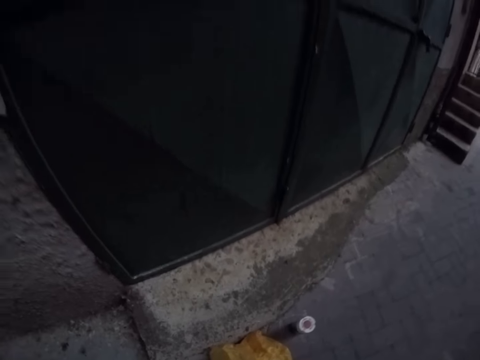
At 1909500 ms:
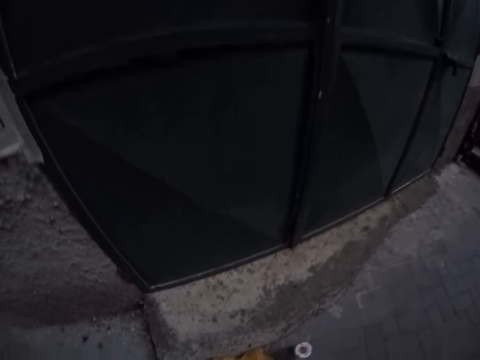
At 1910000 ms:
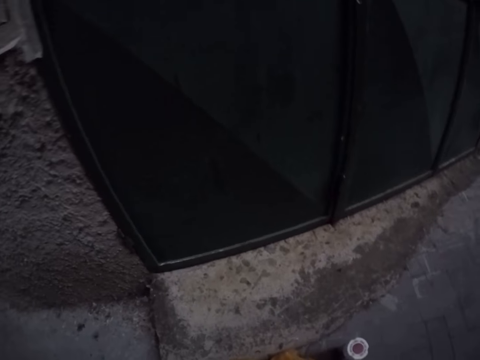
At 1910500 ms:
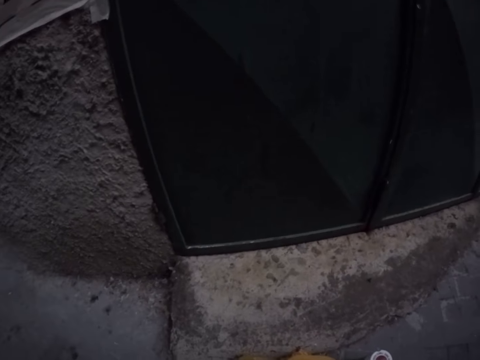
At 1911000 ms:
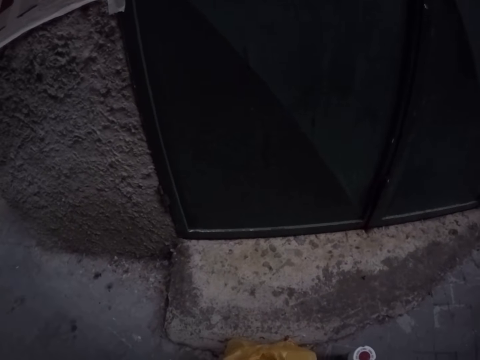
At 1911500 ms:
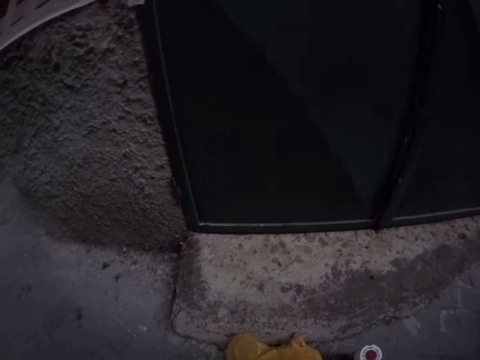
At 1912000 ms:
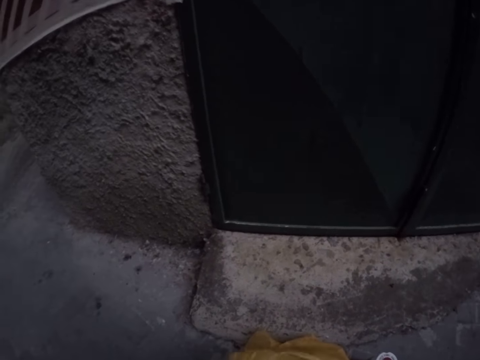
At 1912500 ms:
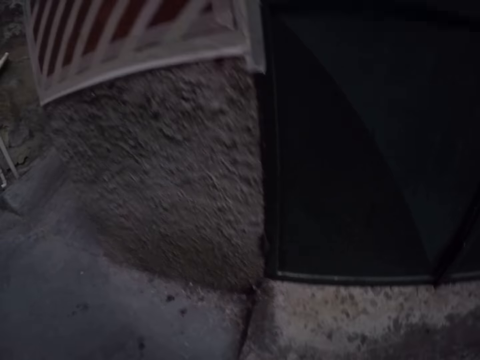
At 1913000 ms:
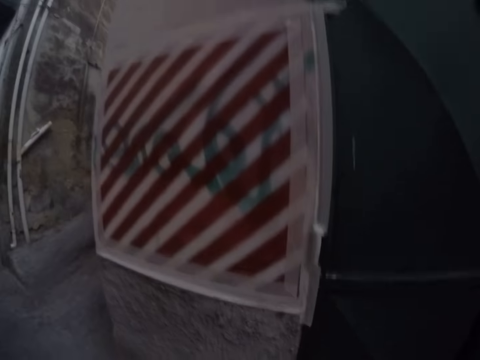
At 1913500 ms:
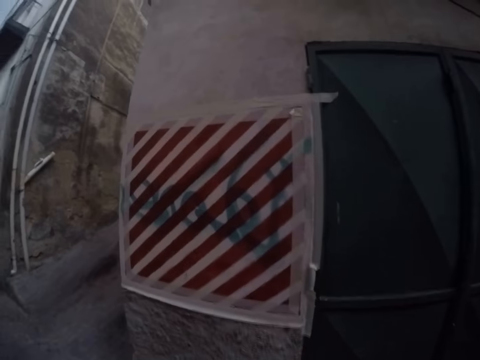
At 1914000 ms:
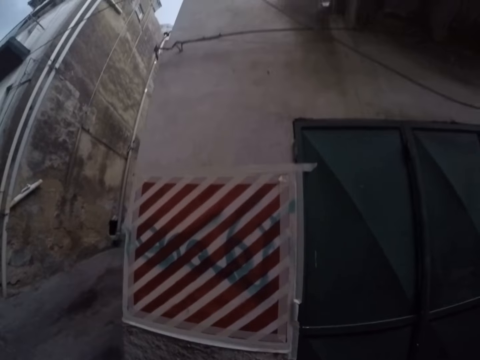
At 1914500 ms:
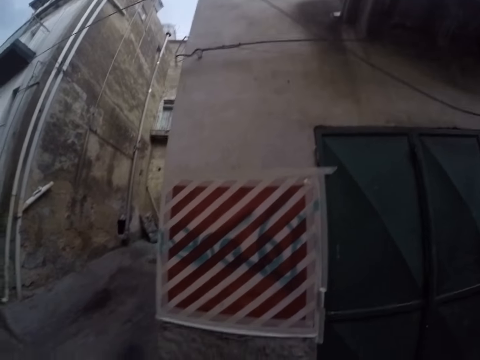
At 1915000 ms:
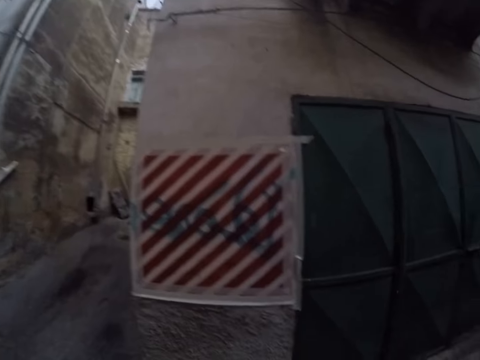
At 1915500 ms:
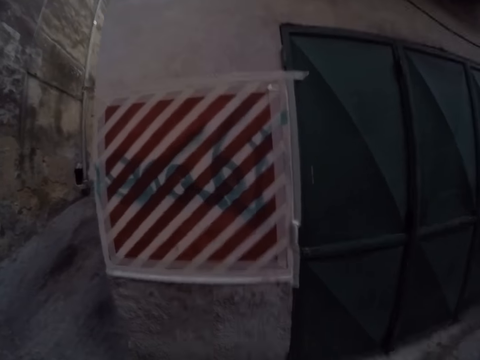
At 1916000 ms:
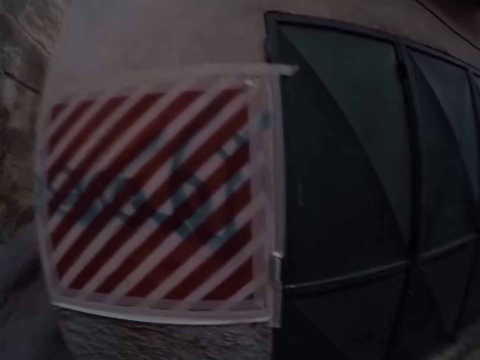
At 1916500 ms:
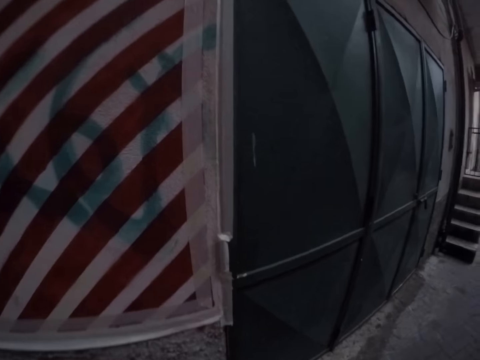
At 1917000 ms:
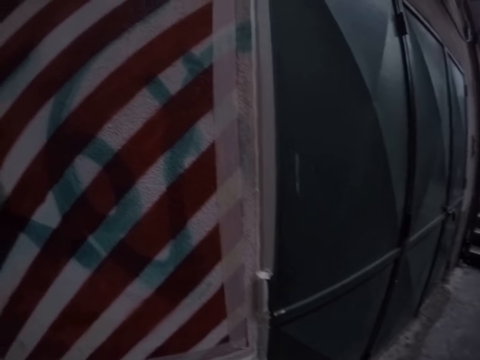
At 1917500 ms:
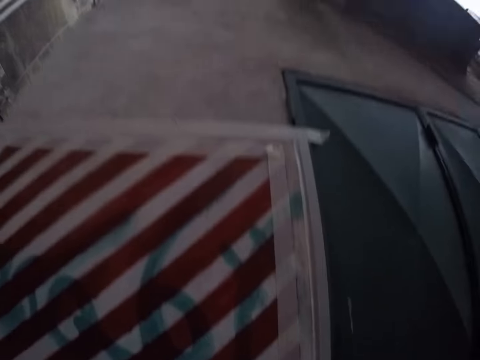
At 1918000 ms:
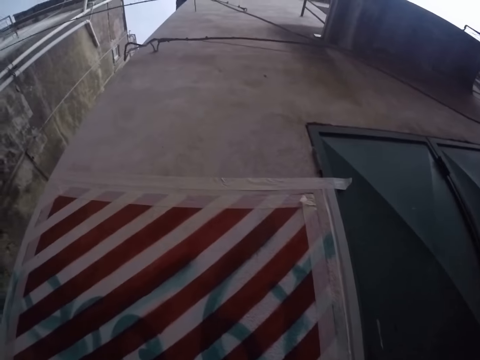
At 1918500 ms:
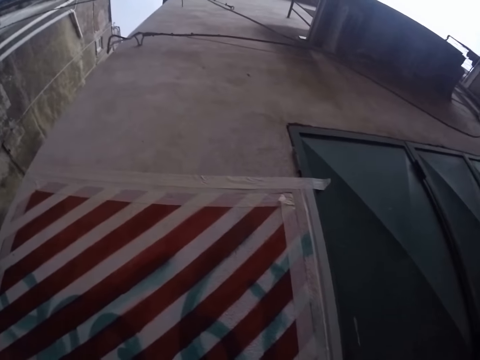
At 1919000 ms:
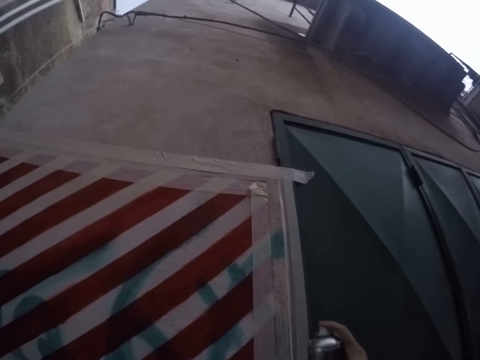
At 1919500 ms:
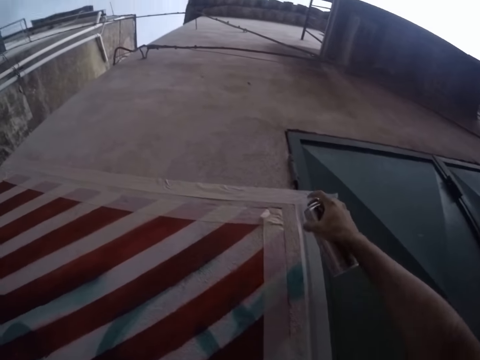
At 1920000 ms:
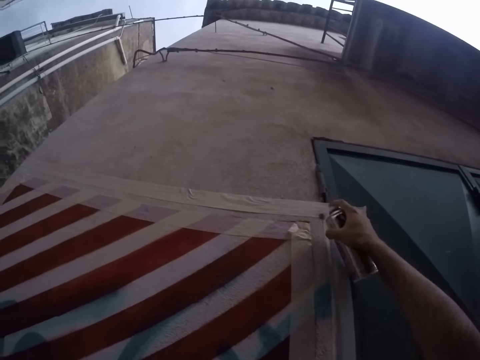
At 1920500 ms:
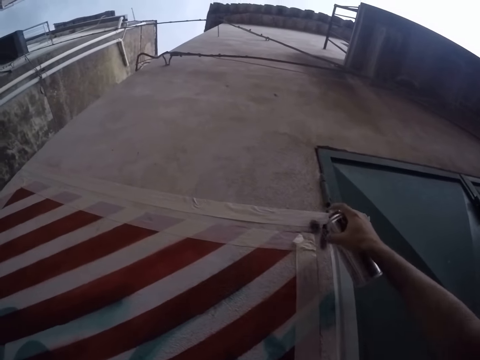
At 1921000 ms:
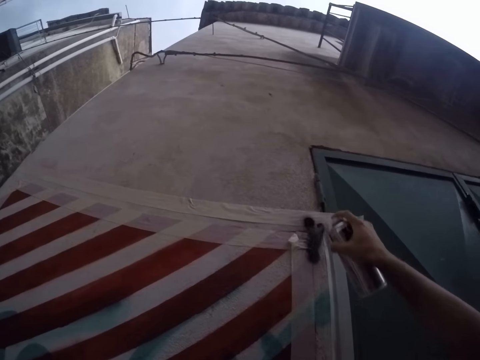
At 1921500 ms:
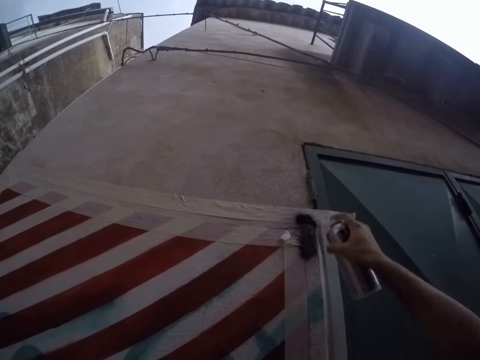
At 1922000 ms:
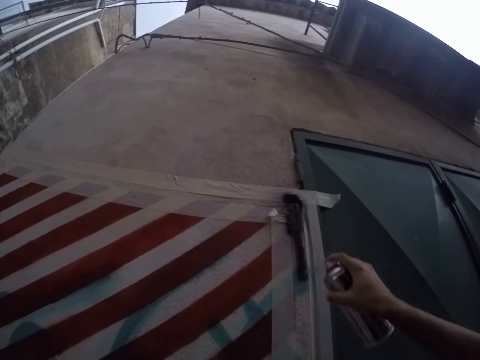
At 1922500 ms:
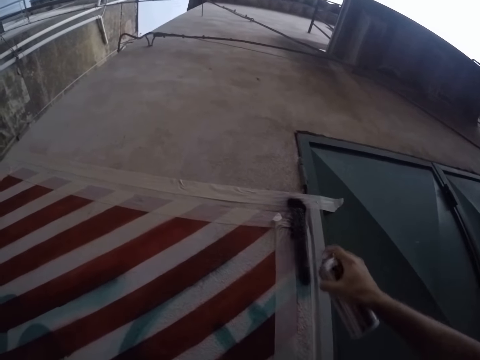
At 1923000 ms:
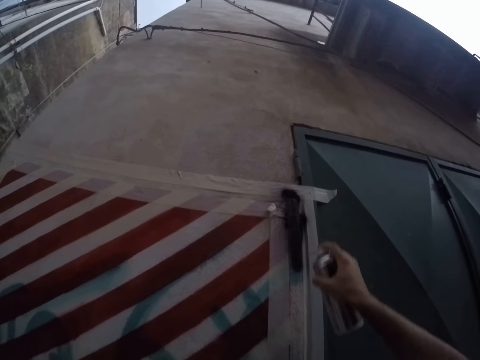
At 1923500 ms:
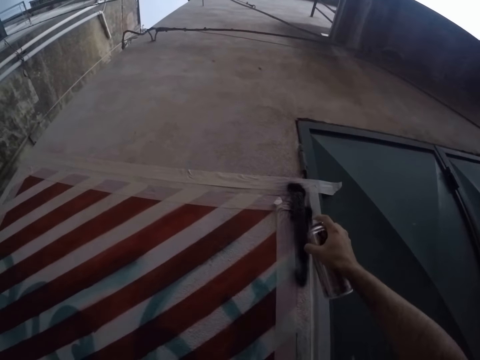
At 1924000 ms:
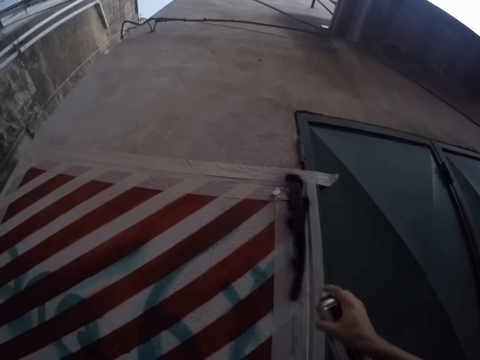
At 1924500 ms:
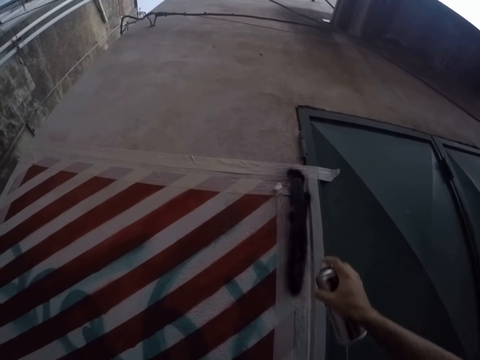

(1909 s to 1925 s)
The camera wearer takes out a can of spray paint from a plastic bag on the floor with his right hand. He sprays the wall with spray paint from the can in his right hand, on the masking tape.

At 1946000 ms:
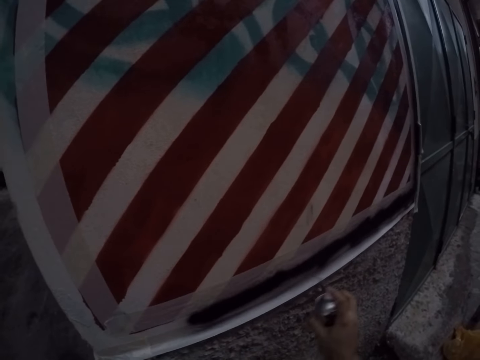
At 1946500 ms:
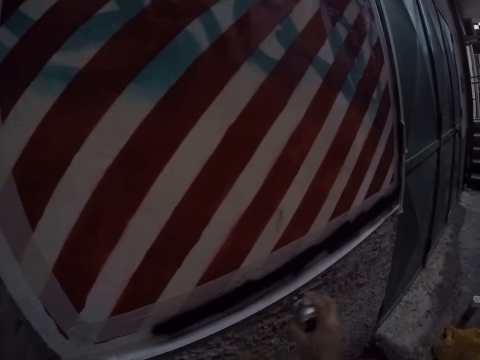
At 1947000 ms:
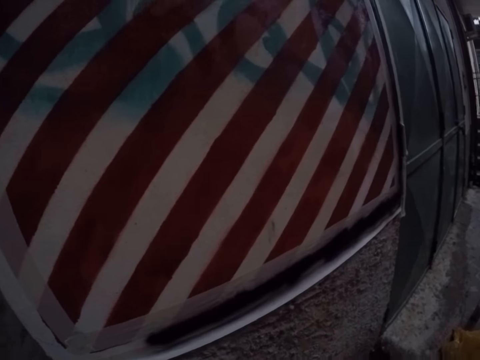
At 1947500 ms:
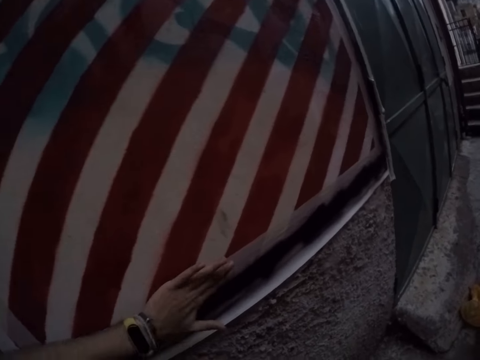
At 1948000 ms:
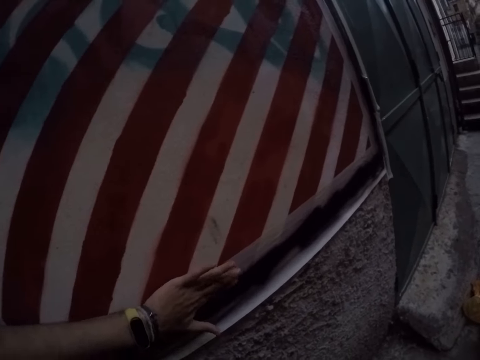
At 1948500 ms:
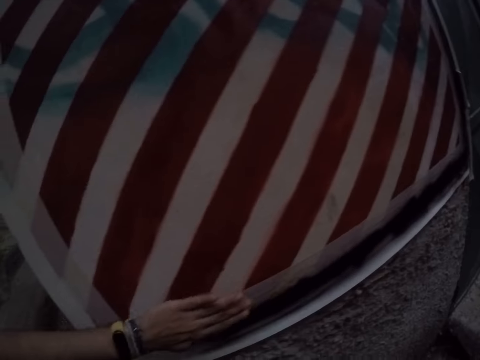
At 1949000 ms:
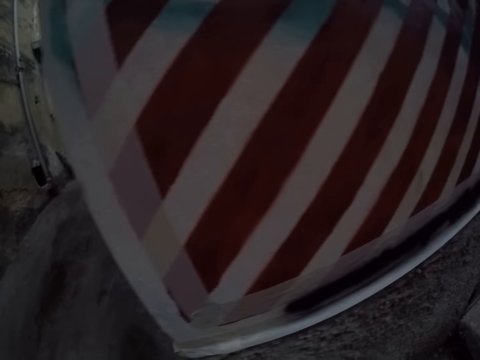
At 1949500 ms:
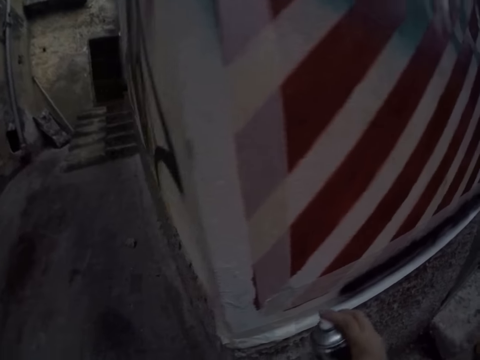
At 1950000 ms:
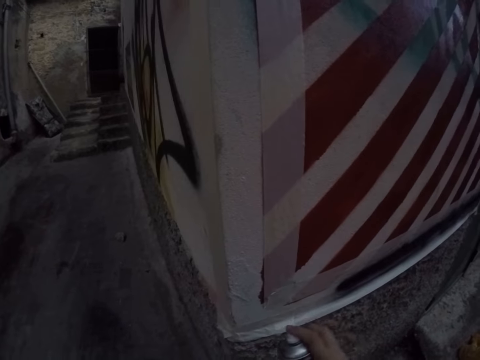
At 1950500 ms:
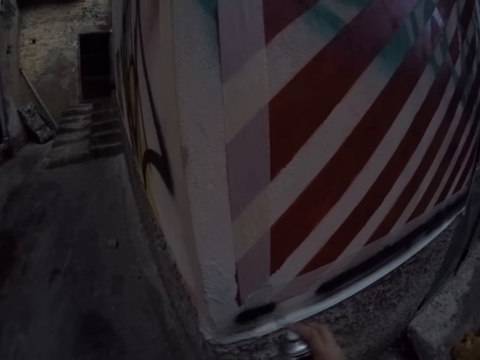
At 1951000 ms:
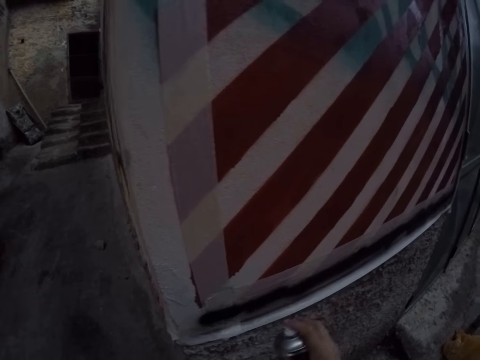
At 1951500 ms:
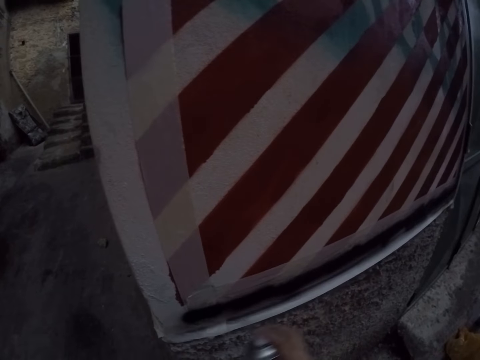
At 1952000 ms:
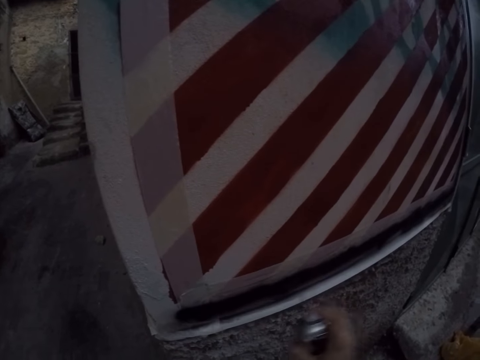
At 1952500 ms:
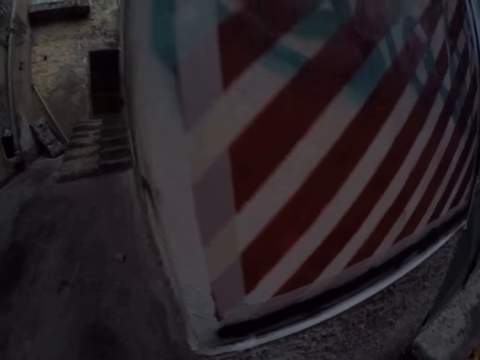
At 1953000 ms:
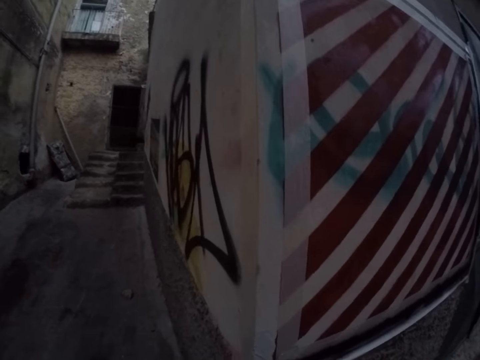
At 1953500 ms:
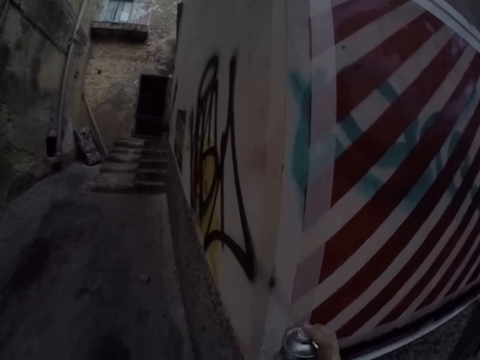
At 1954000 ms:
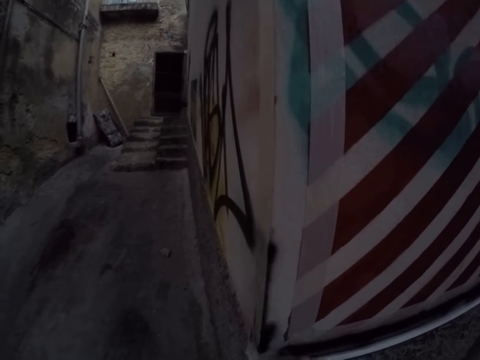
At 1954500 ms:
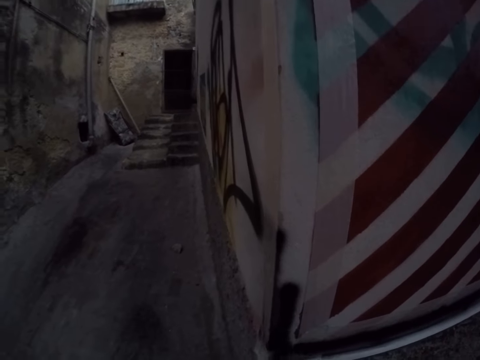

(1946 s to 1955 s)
The camera wearer plasters some masking tape on the wall with his left hand. He holds the masking tape. He sprays the paint on the masking tape.

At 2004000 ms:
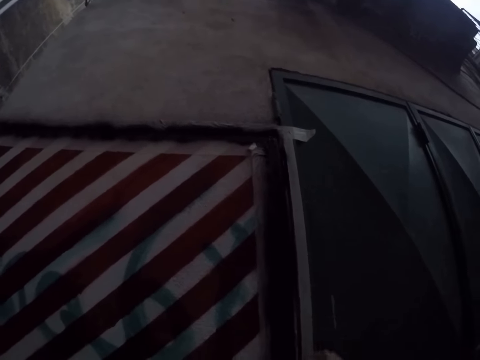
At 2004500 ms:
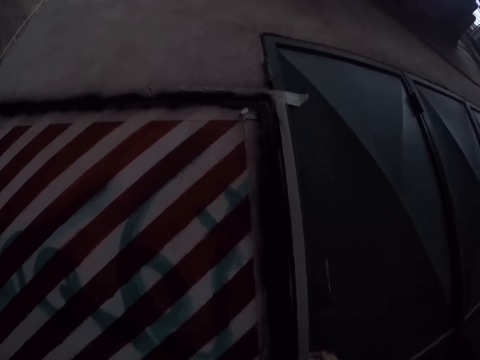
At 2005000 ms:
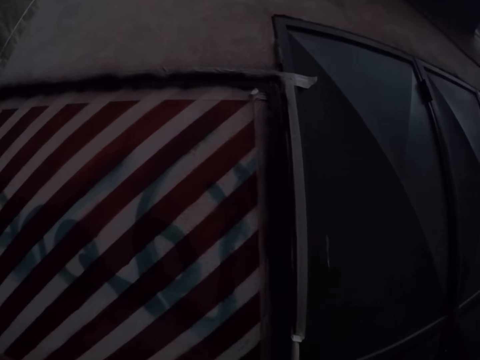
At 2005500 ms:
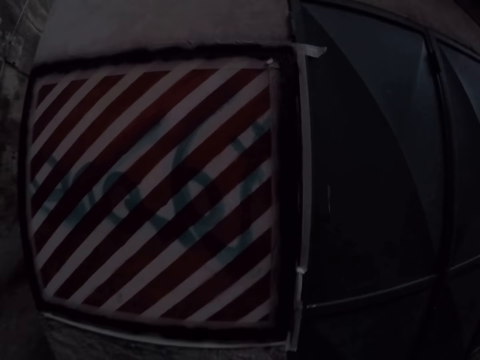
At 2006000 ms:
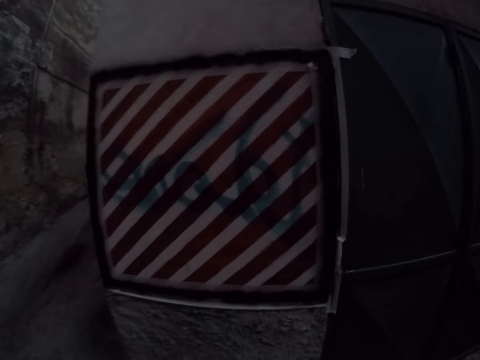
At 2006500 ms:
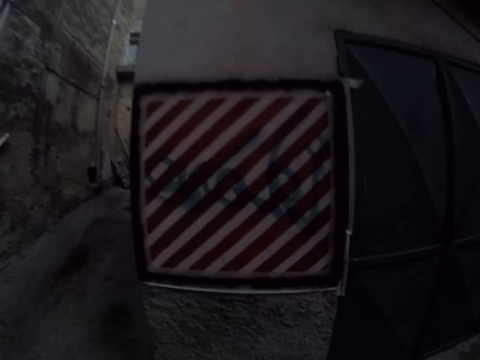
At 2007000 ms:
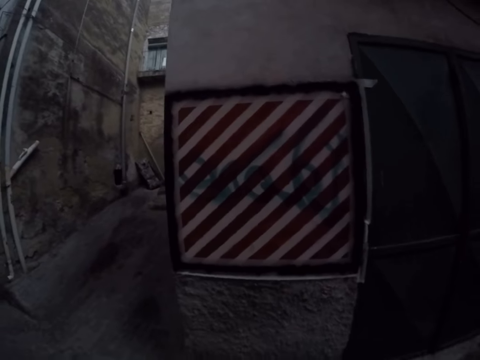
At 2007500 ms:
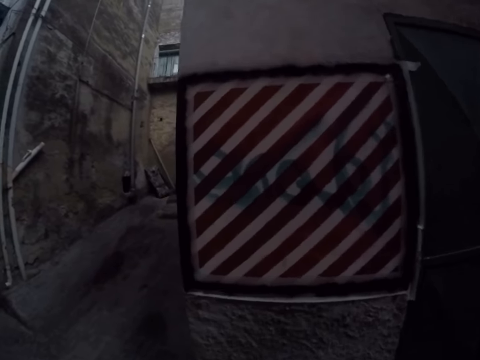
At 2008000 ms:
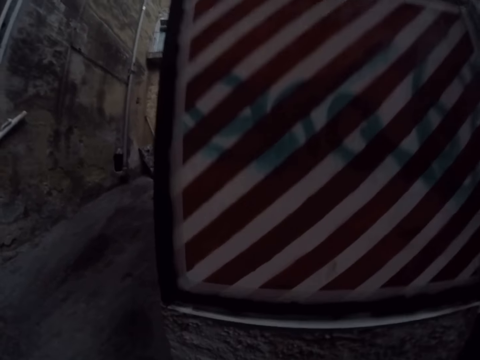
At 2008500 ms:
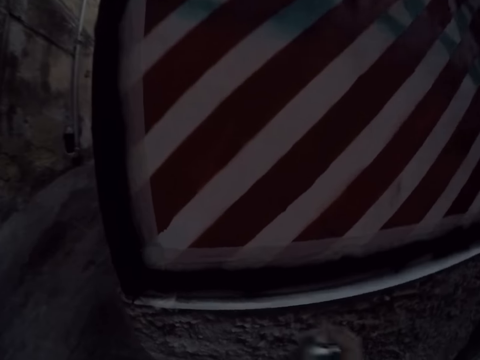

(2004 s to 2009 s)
The camera wearer looks at the wall.
